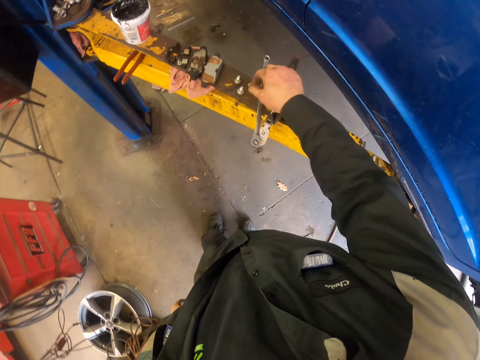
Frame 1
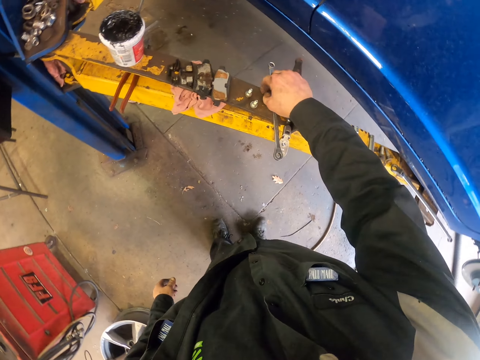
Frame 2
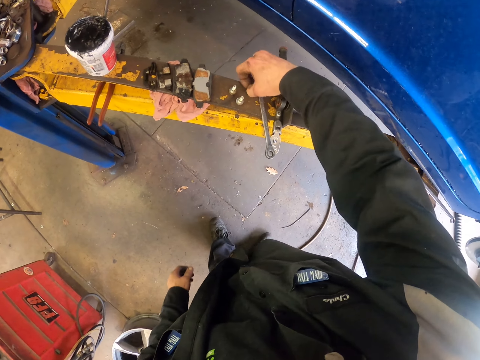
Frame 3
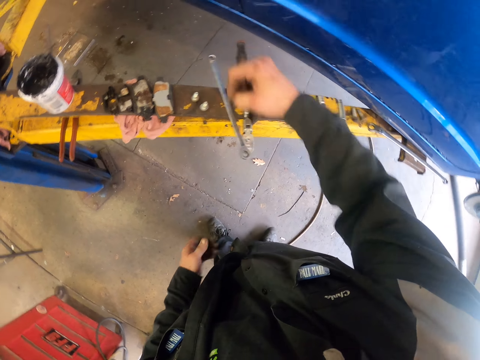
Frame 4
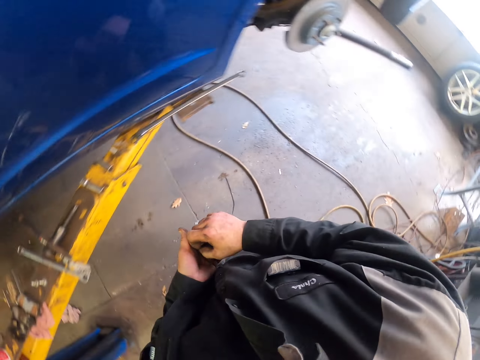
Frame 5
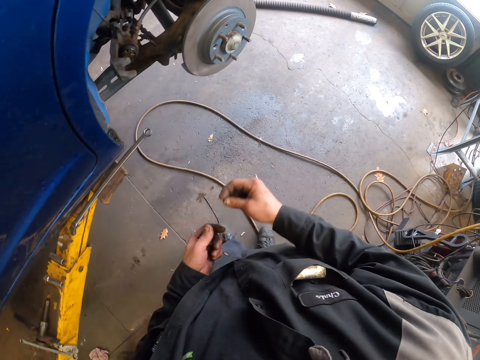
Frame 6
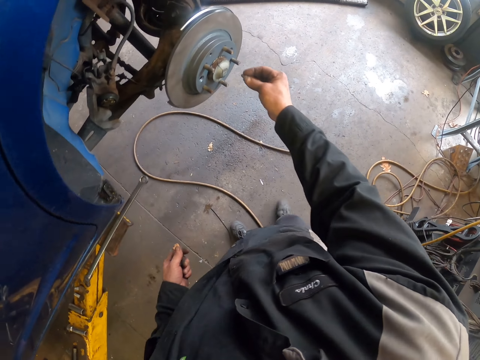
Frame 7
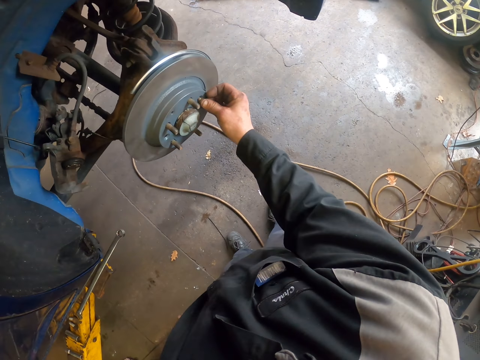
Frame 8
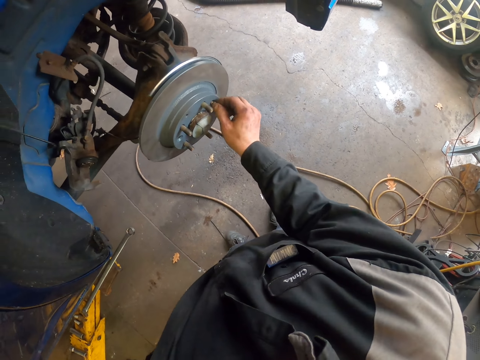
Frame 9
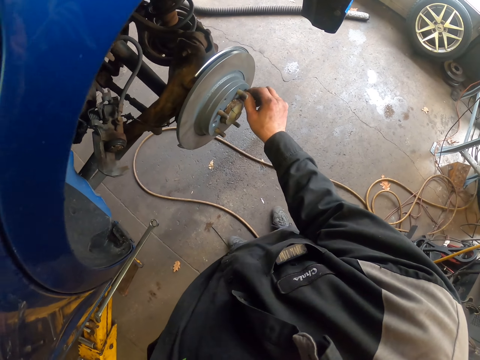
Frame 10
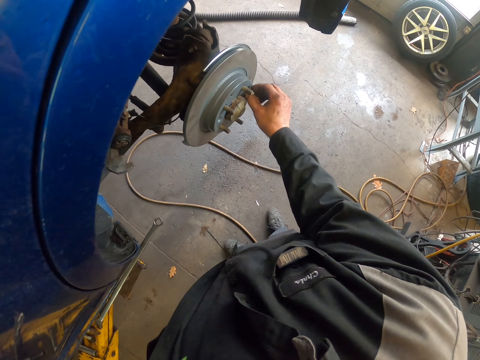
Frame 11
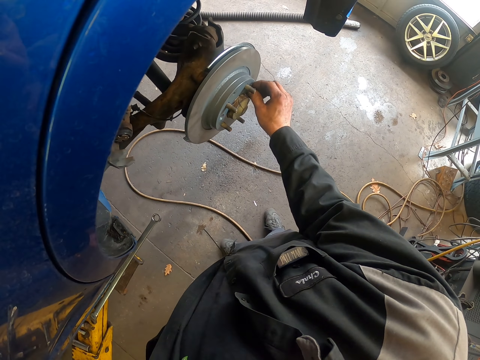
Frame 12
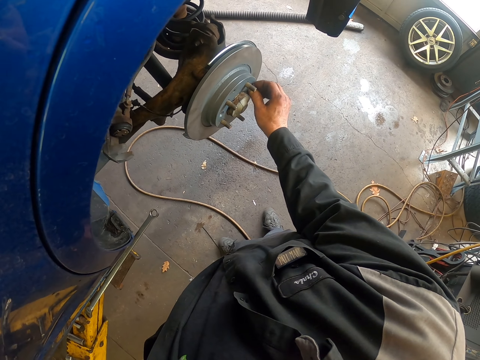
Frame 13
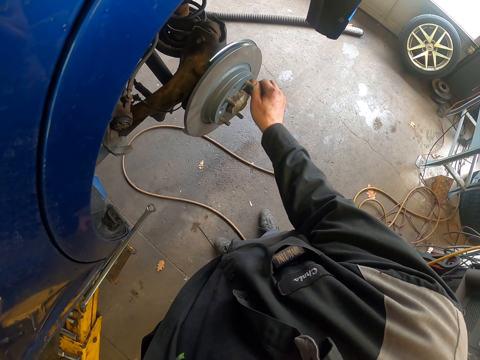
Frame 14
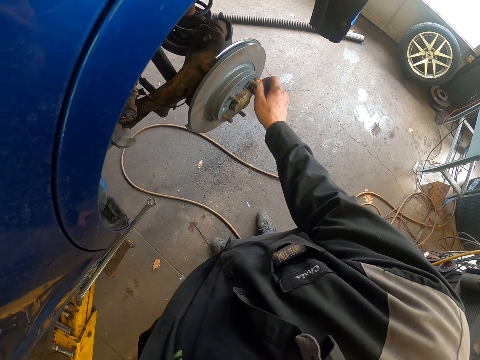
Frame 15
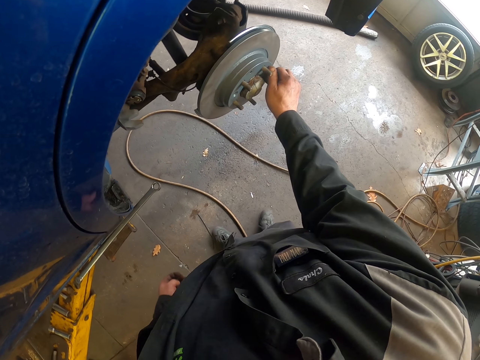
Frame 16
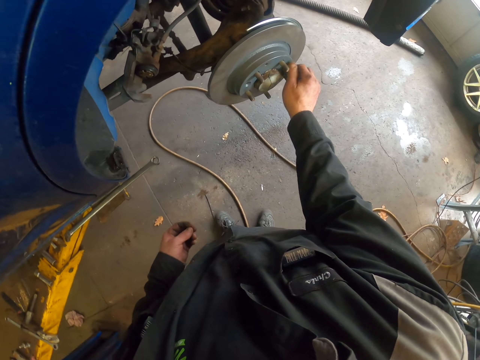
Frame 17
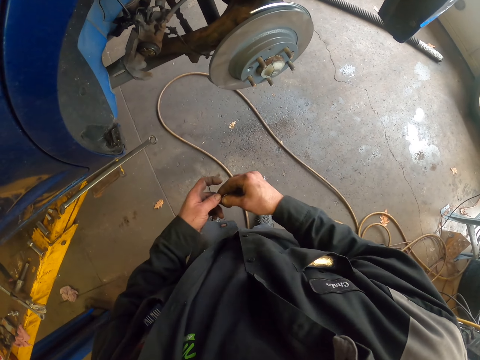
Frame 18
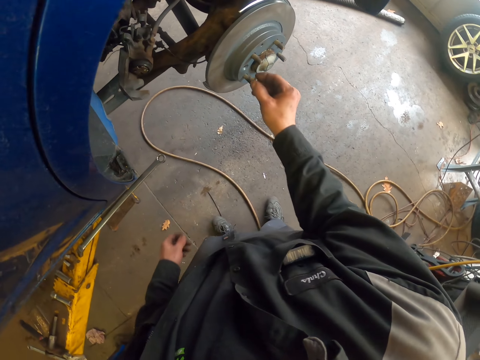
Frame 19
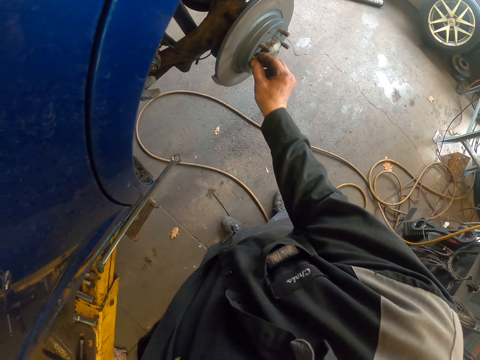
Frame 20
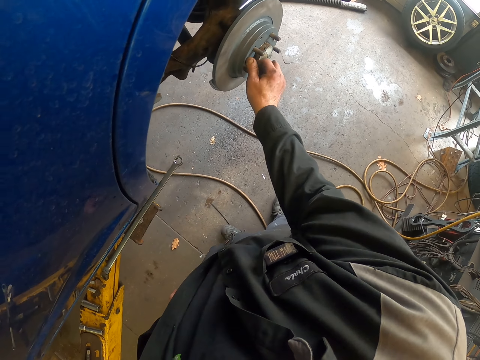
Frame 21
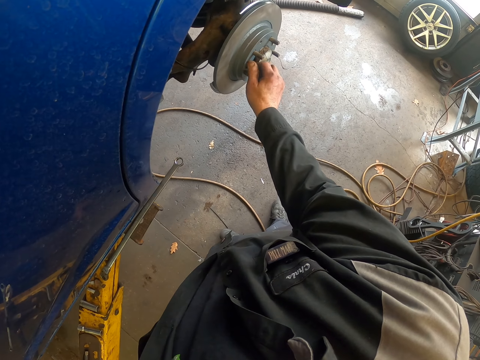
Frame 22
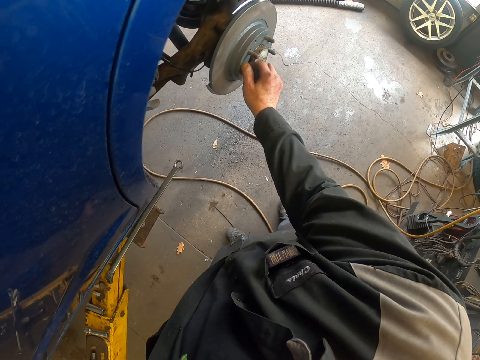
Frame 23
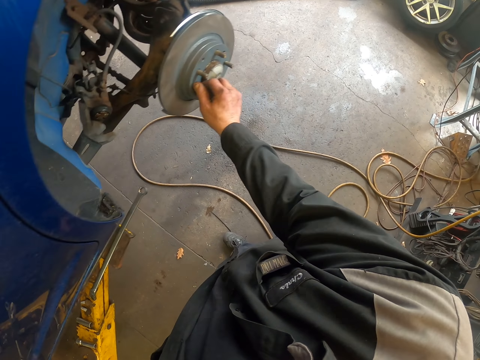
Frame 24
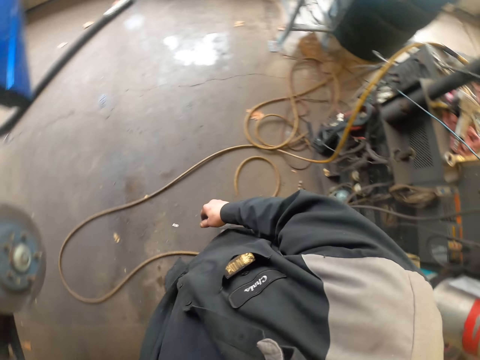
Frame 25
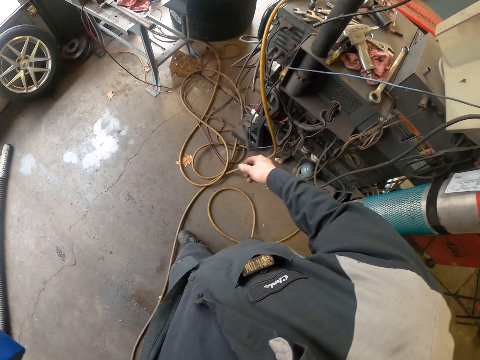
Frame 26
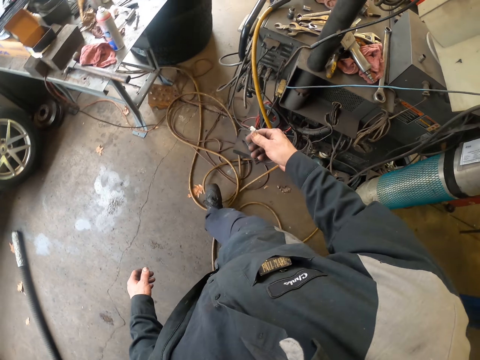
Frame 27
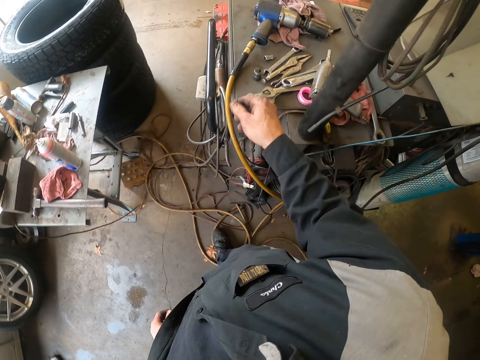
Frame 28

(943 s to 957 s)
The camera wearer picks up screws on the metal structure. They walk around. They put a screw in the wheel bearing system. They pick up a screw with the other hand and put the screw in the wheel bearing system. They walk around.

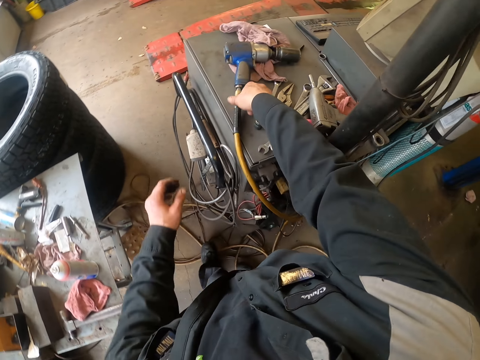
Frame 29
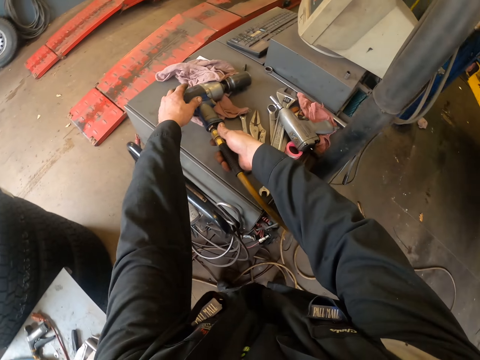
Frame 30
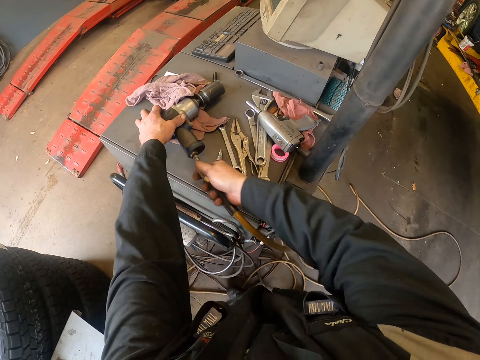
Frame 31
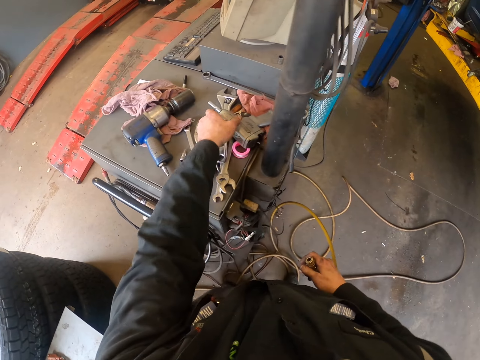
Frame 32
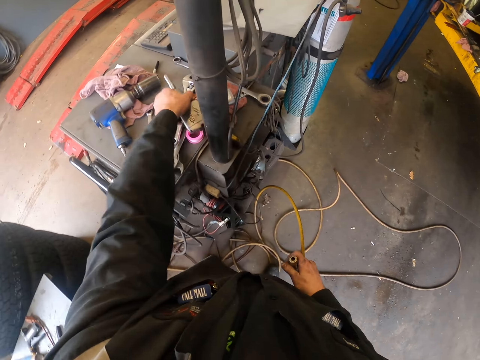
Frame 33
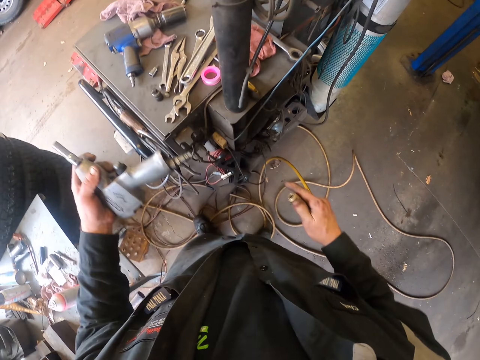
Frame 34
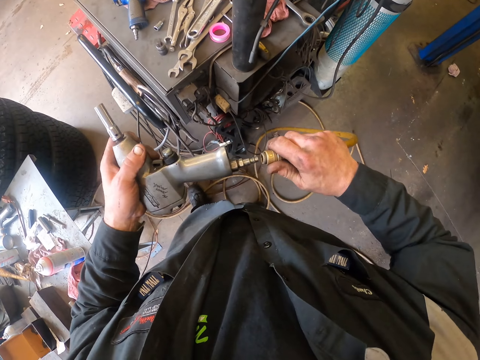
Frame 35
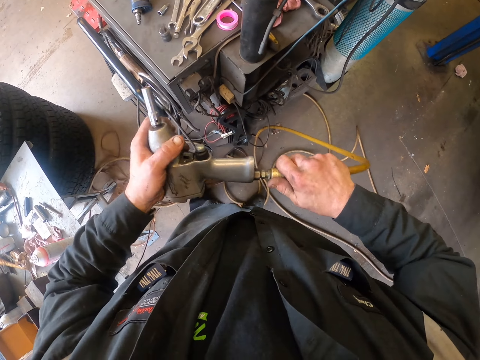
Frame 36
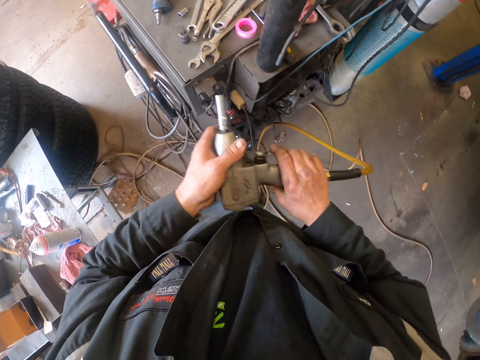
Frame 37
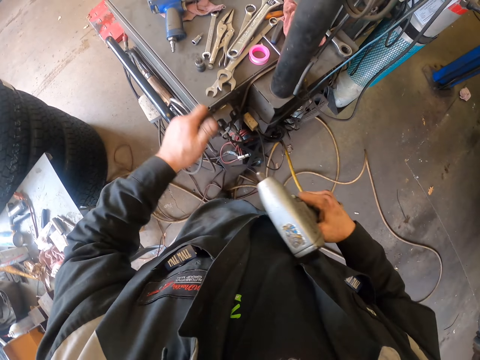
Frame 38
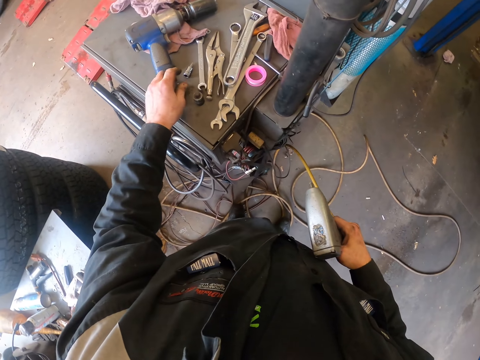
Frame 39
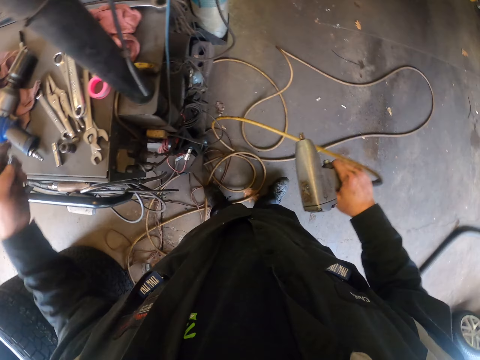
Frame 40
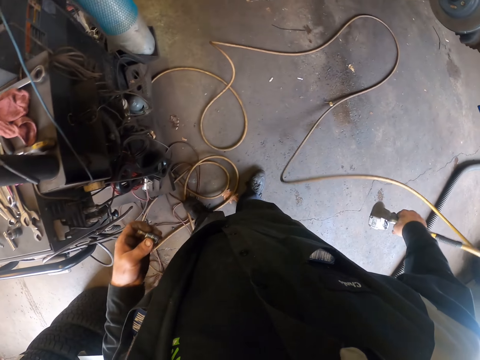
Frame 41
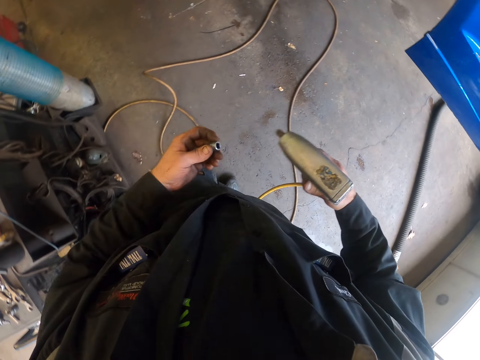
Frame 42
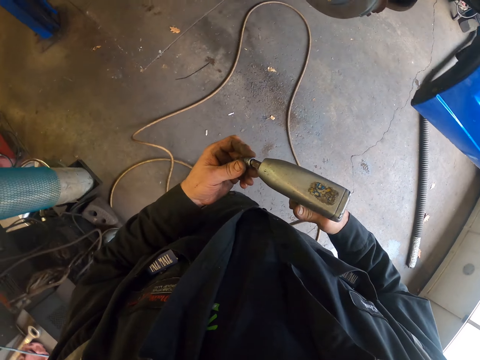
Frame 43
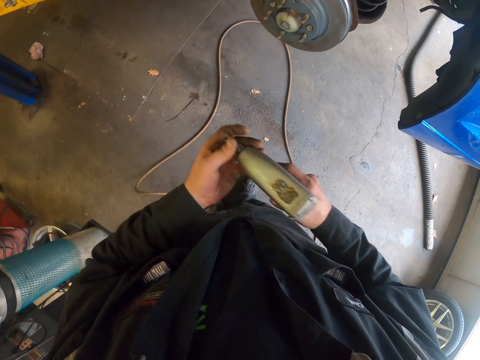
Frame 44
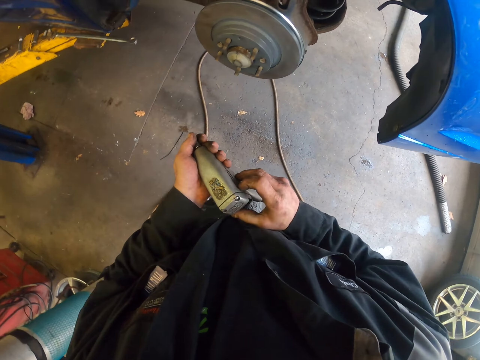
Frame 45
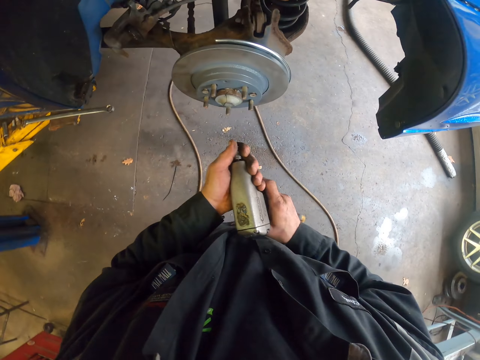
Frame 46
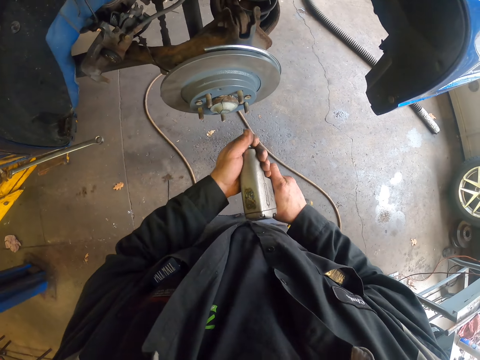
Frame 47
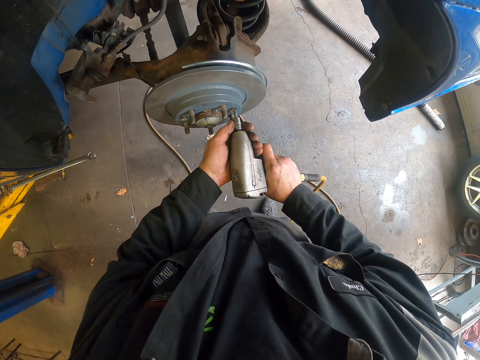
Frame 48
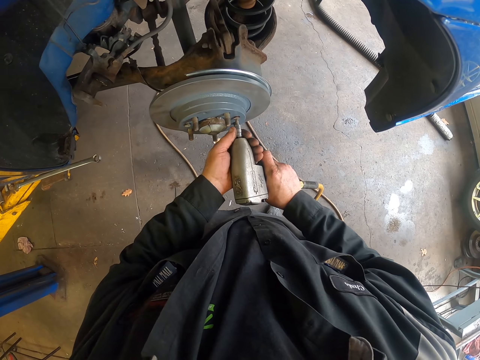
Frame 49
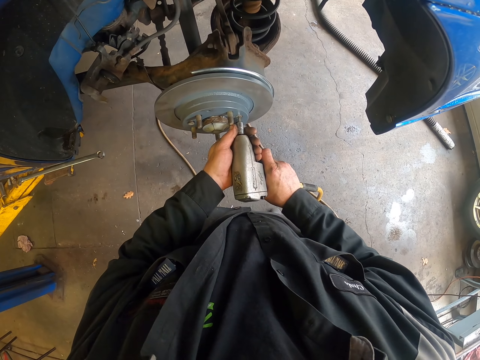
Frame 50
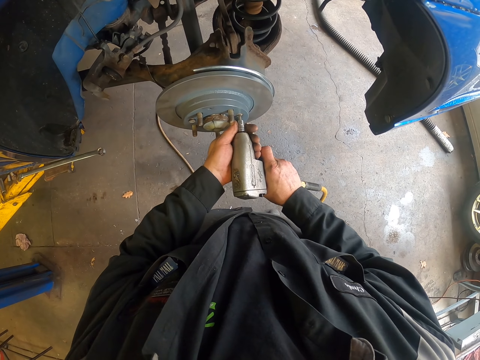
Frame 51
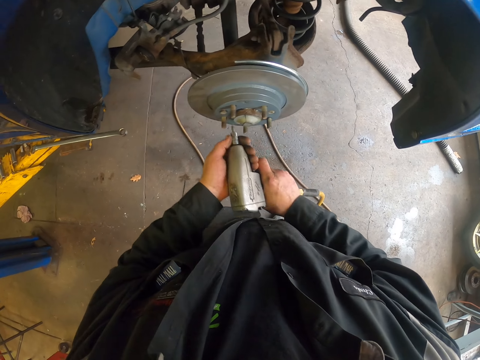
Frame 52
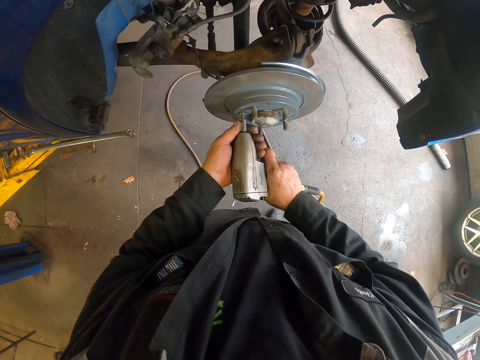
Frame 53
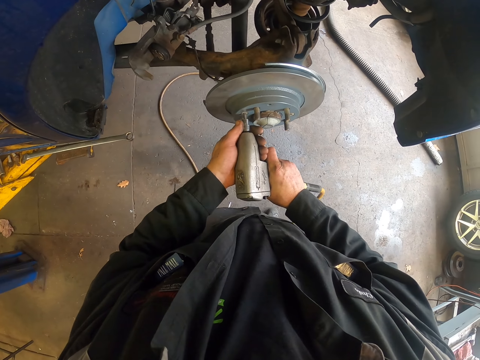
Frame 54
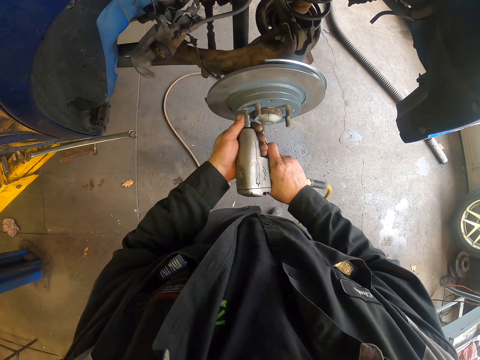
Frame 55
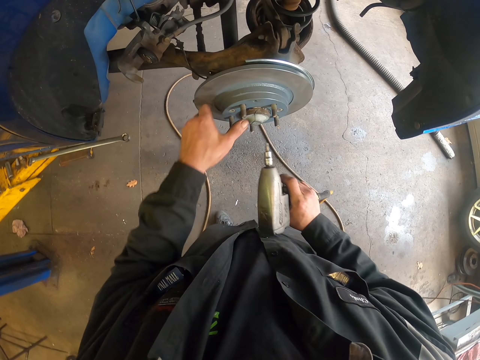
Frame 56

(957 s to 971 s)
The camera wearer pulls a wire from the impact wrench. They hold the corded impact wrench. They pick up the impact wrench on the table. They connect the wire to the impact wrench. They remove a socket wrench from the impact wrench. They put the socket wrench on the table. They pick up the socket wrench on the table. They move the wire on the table. They walk around. They put the socket wrench on the impact wrench. They hold the impact wrench with both hands. They fix a screw on the brake rotor with the impact wrench.
